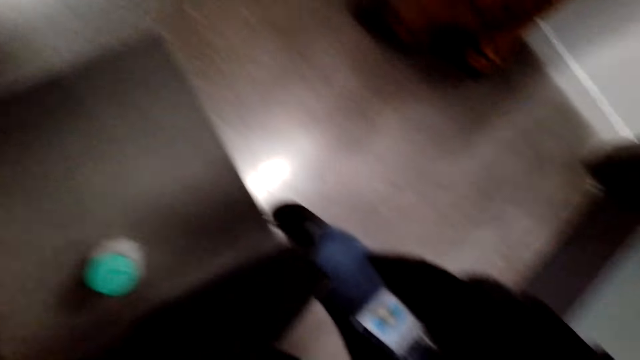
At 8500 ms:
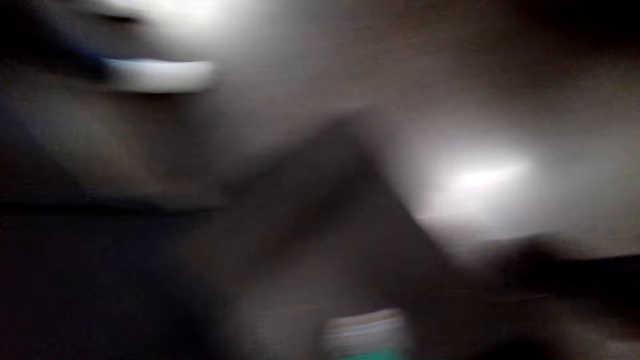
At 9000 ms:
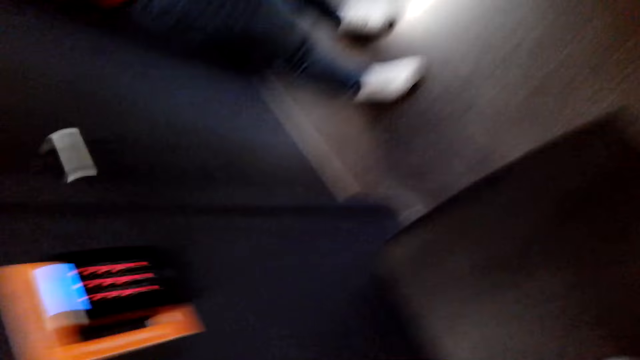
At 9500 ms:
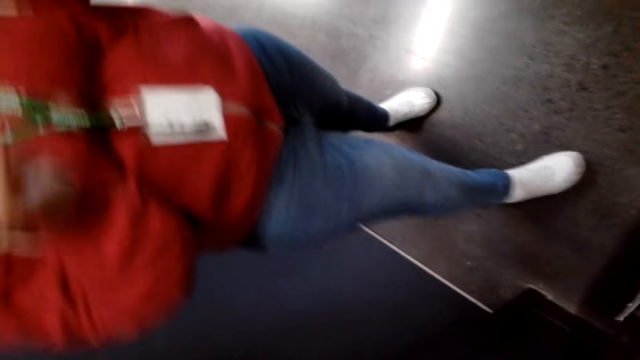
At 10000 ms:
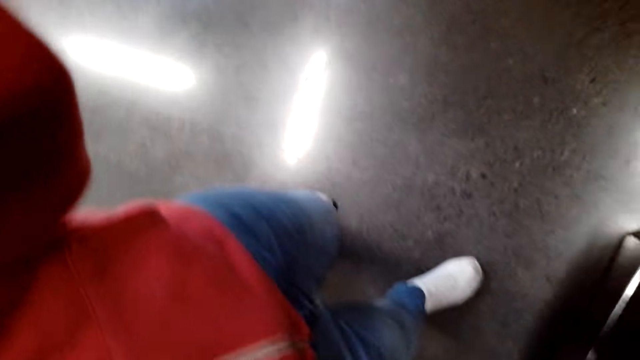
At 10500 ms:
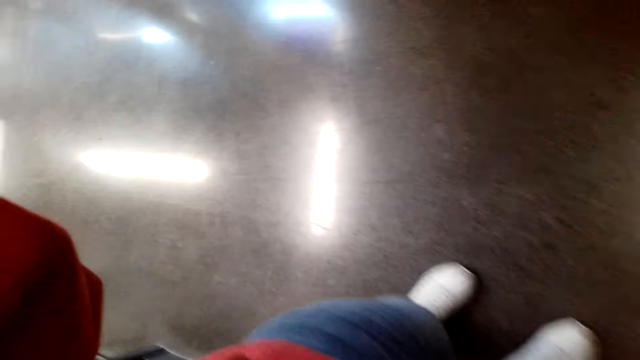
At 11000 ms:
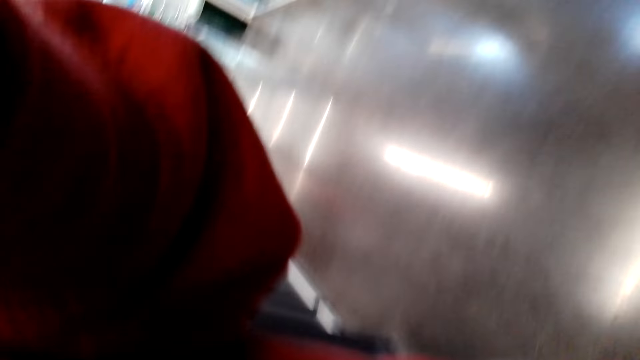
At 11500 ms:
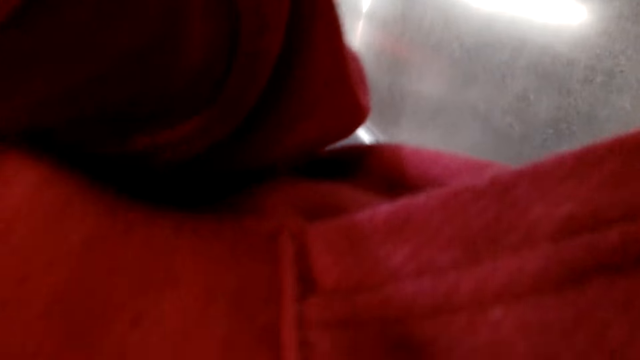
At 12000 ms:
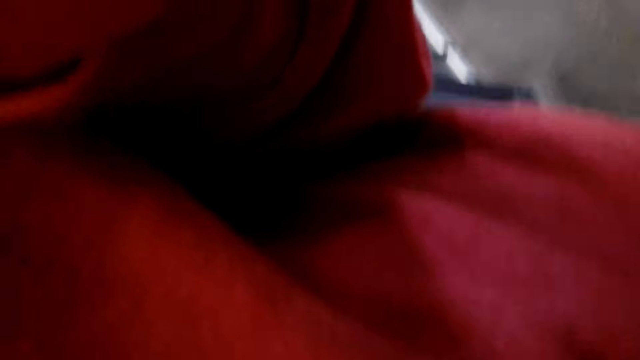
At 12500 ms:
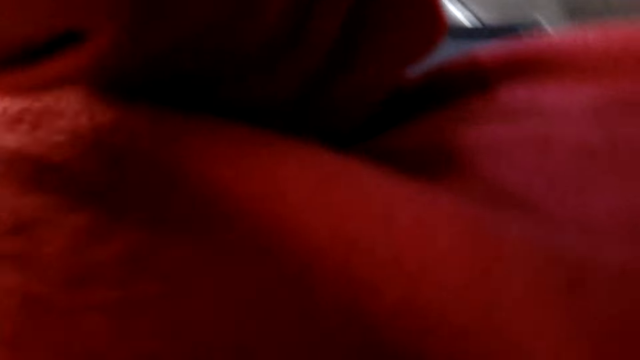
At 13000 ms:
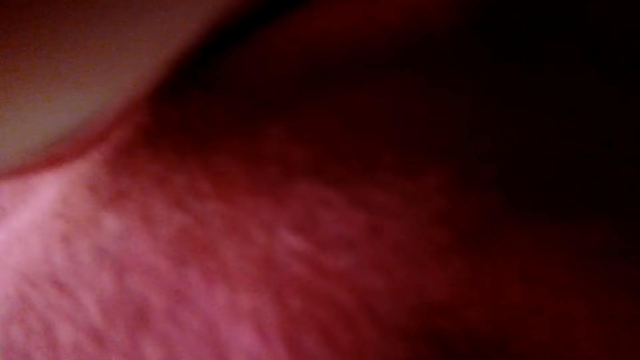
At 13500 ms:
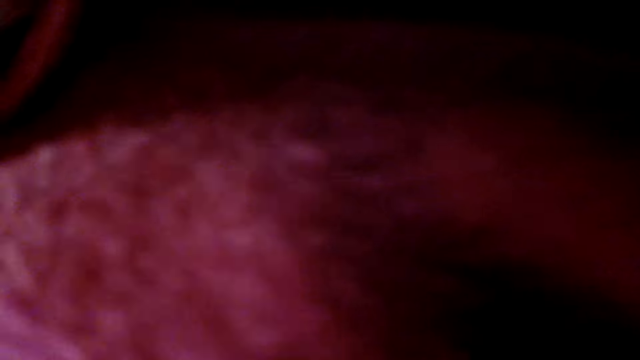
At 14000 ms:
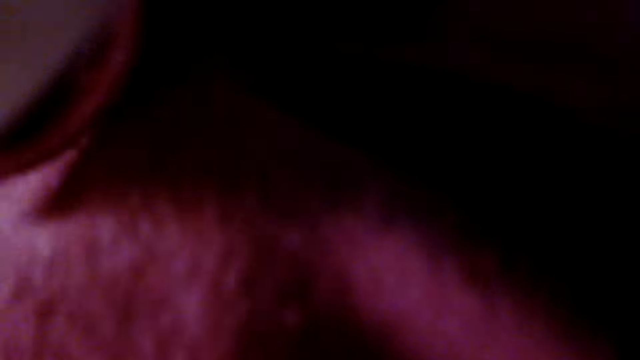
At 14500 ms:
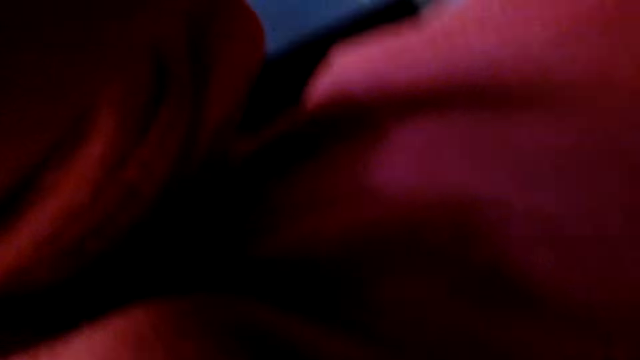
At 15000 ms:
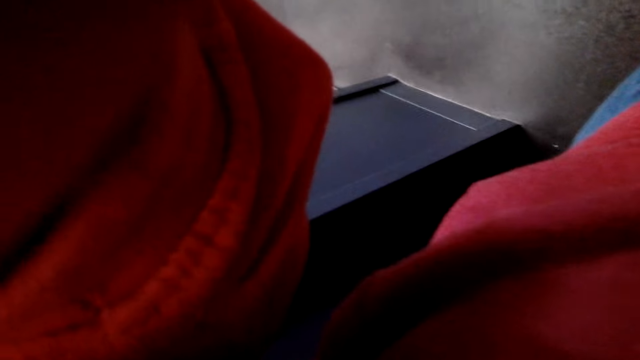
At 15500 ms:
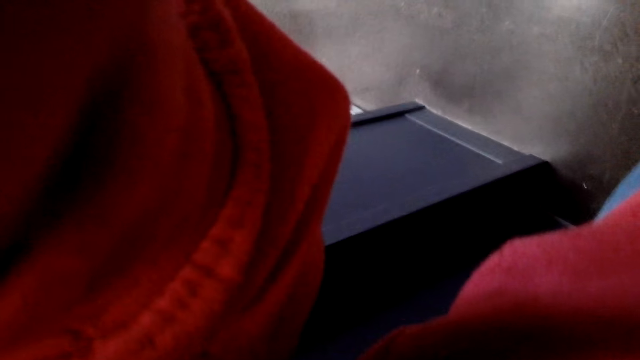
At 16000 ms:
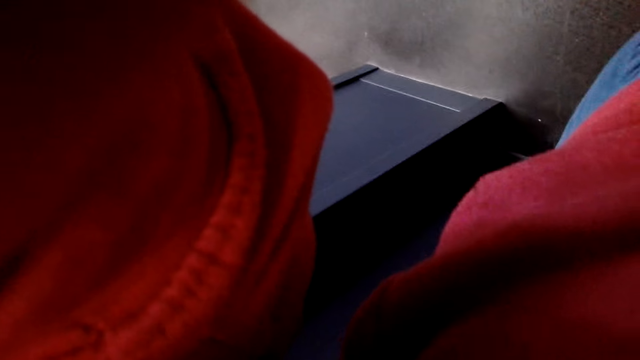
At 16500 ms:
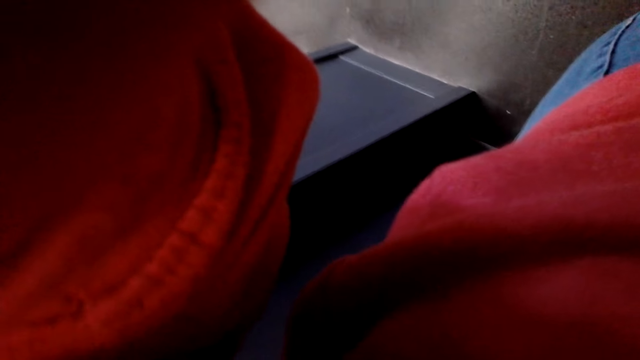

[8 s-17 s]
A person walks around. Another person does something. A lady moves. The lady speaks.

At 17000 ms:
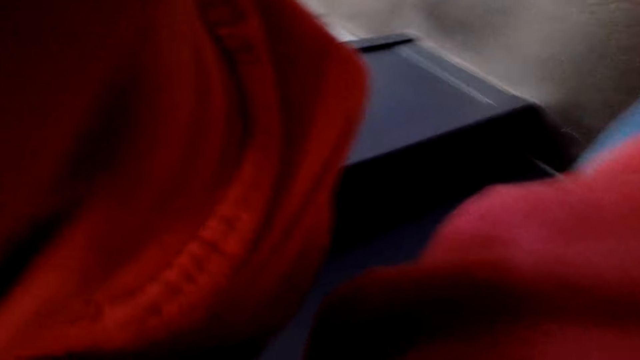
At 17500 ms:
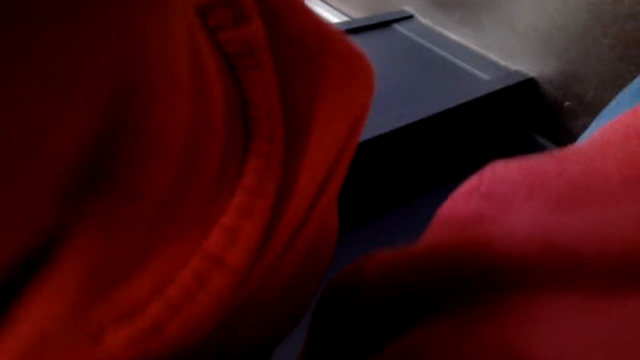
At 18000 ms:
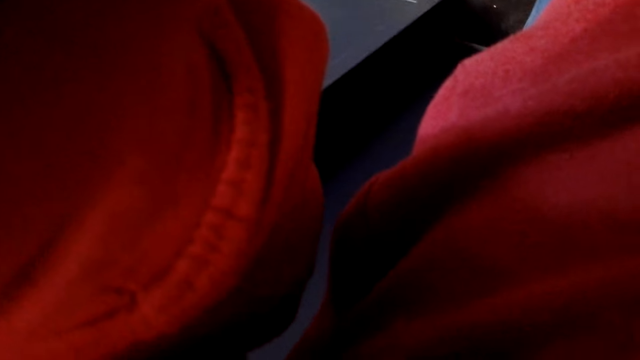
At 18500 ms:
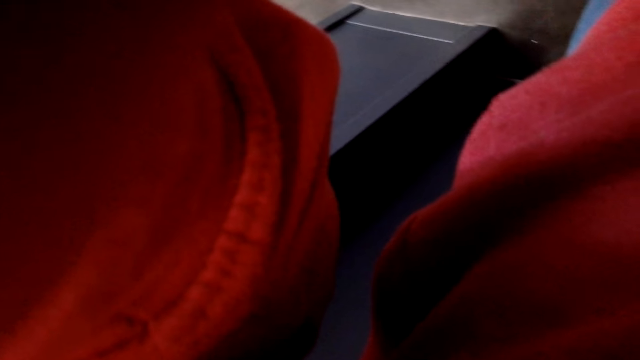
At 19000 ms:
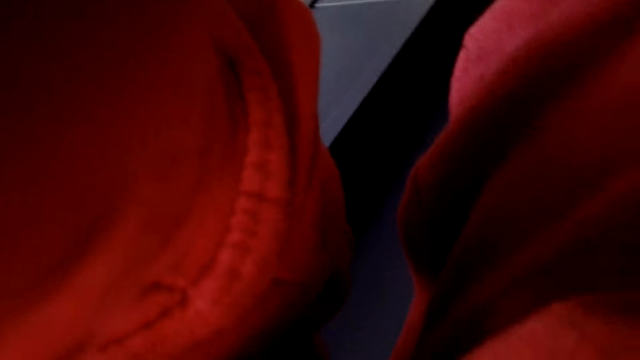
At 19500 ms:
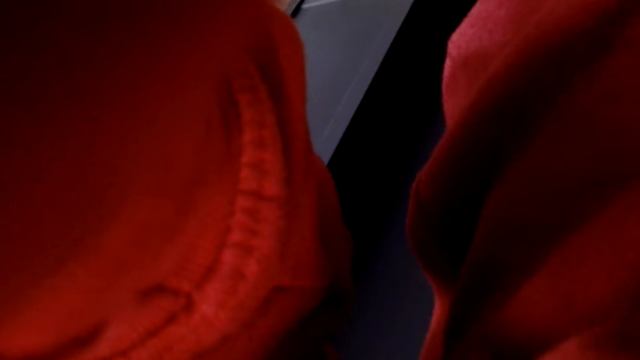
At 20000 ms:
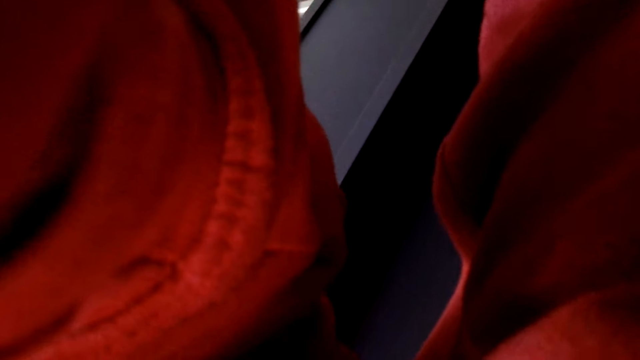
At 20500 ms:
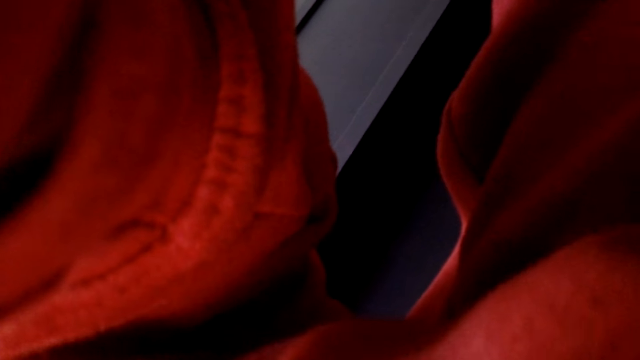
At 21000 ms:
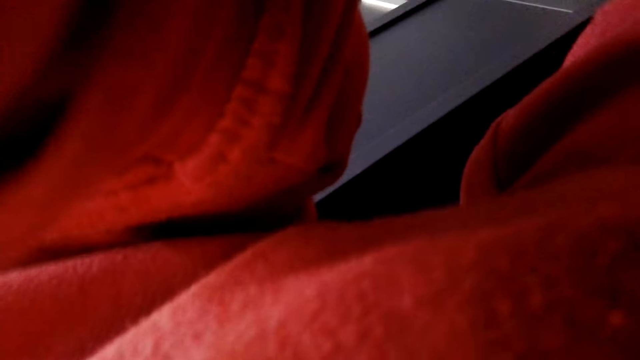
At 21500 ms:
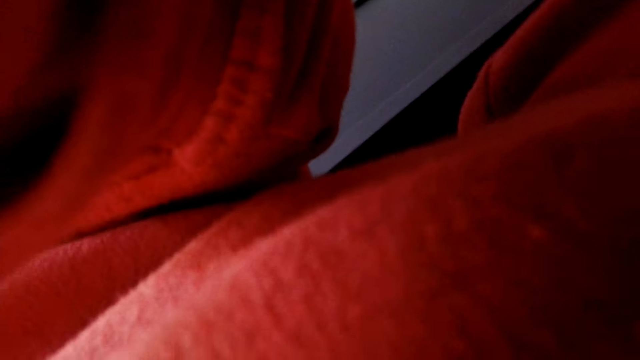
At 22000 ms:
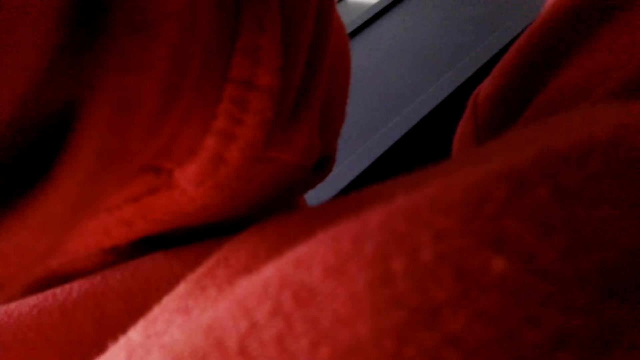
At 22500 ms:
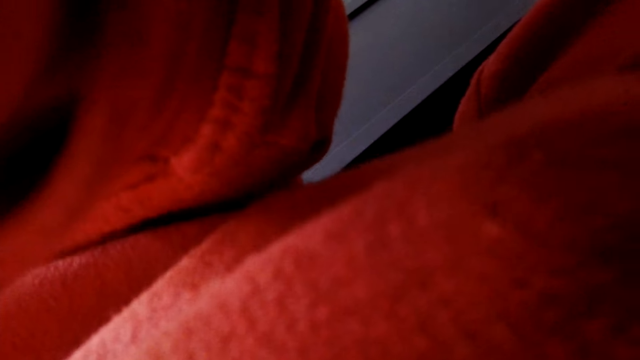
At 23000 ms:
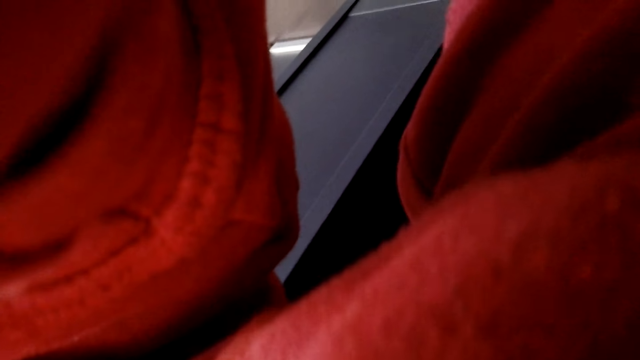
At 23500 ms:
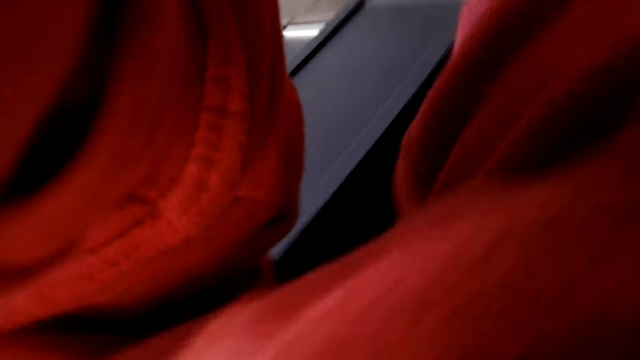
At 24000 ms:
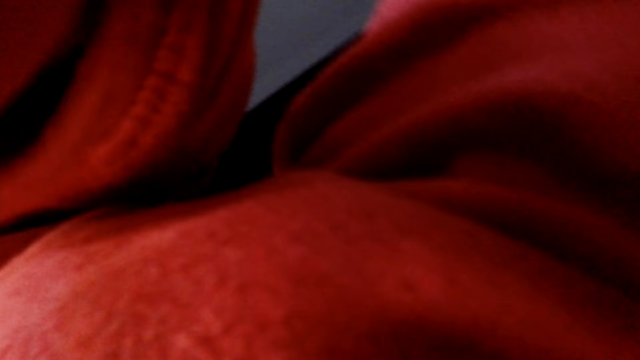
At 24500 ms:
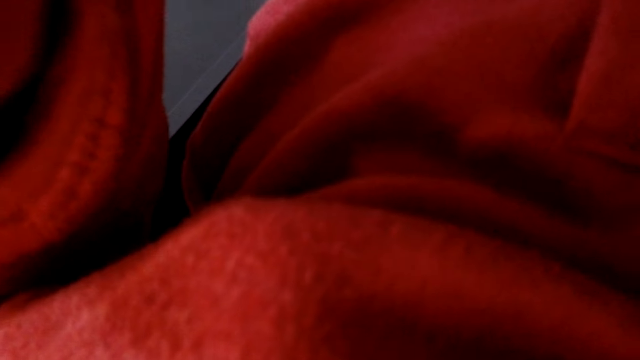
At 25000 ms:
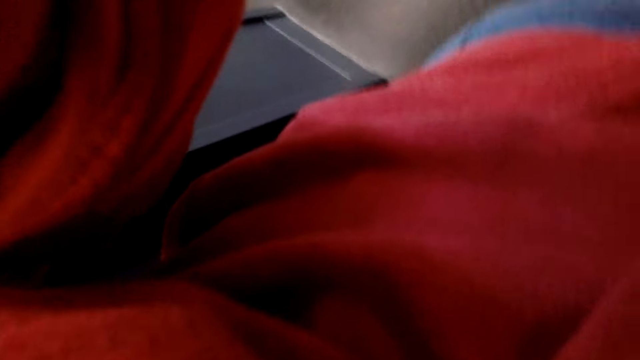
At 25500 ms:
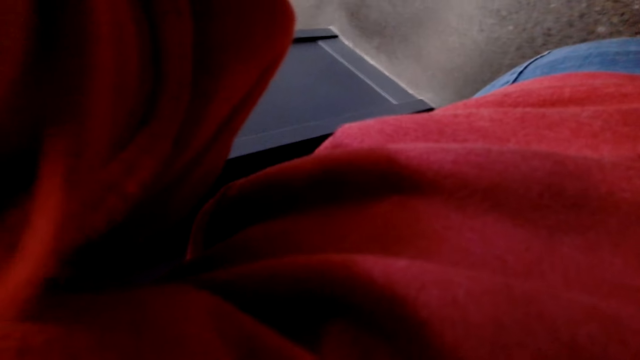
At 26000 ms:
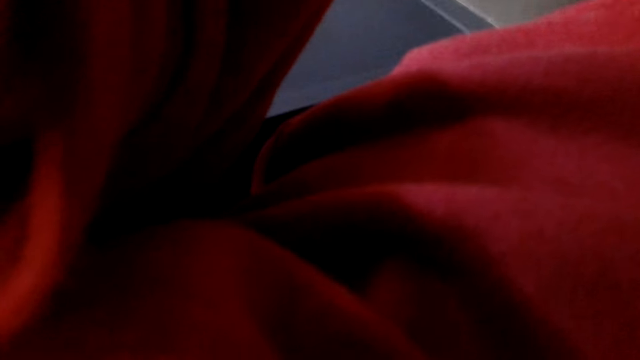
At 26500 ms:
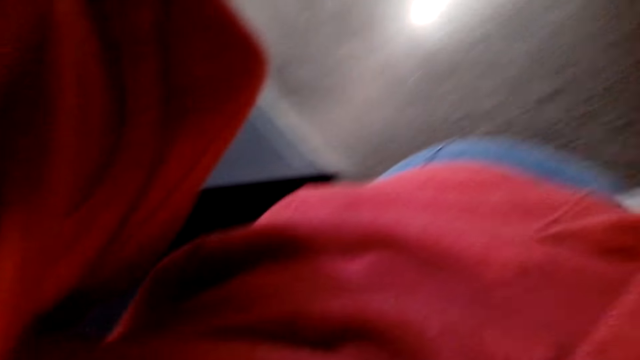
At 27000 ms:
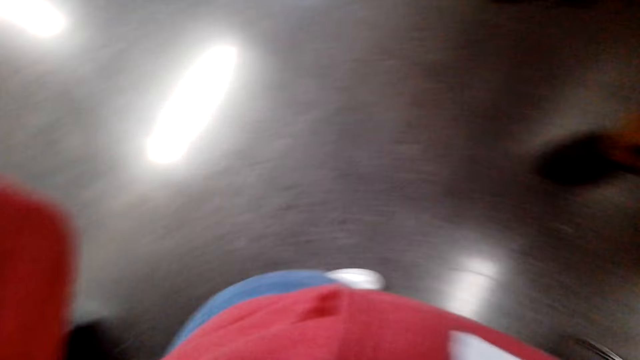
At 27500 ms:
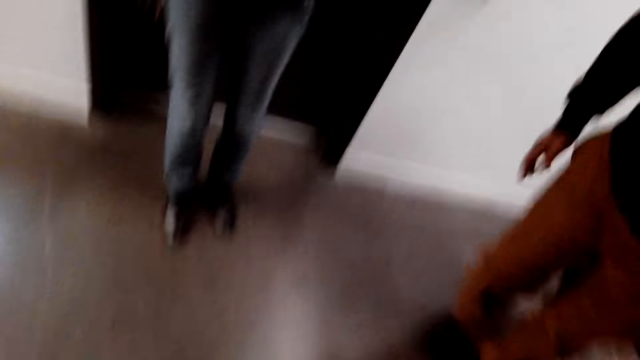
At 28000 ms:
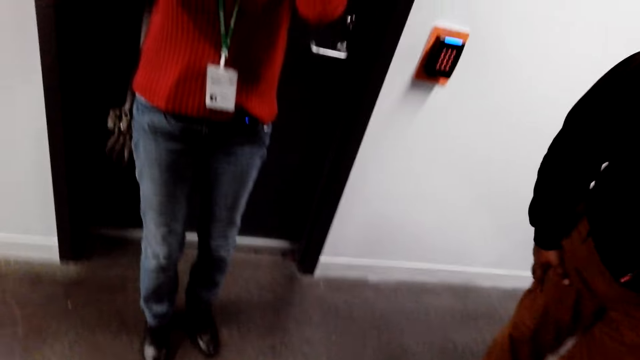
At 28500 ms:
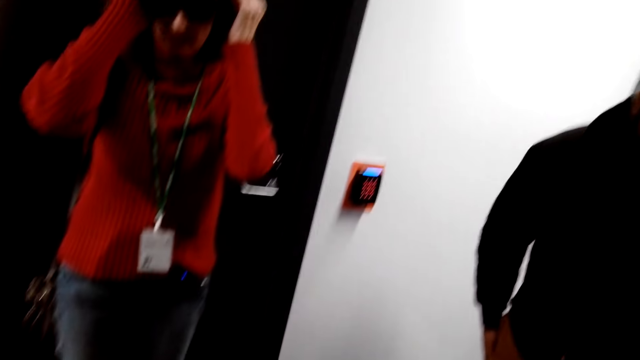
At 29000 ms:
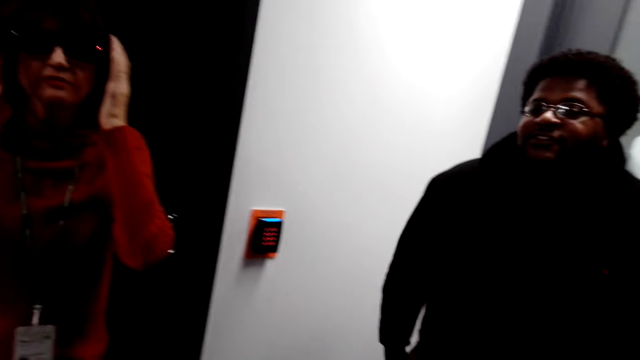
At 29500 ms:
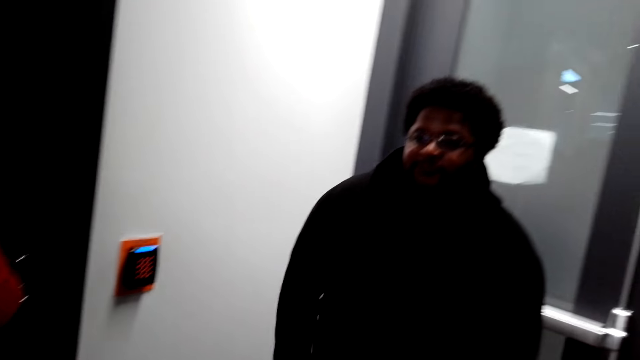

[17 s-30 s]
The camera wearer speaks. A man speaks. The camera wearer touches something. A person interacts with another person.
